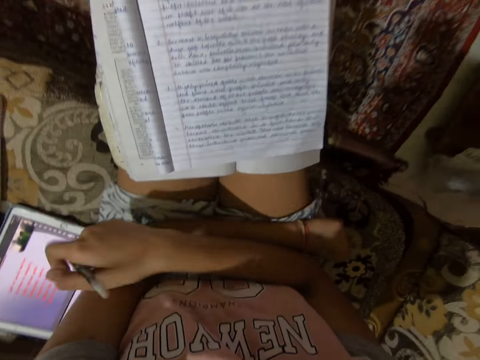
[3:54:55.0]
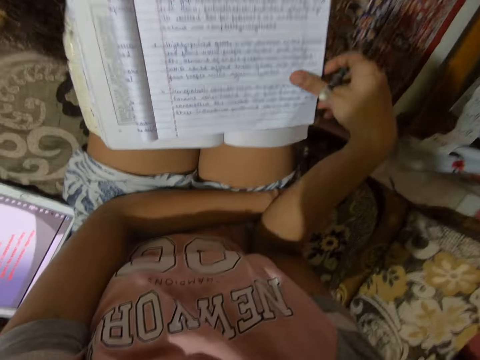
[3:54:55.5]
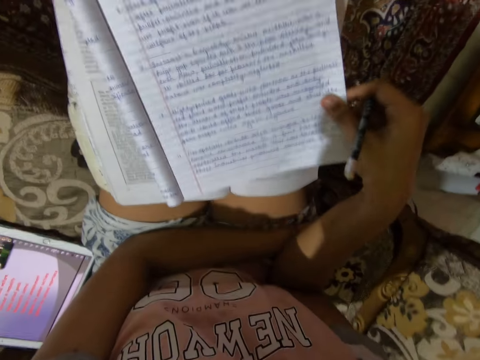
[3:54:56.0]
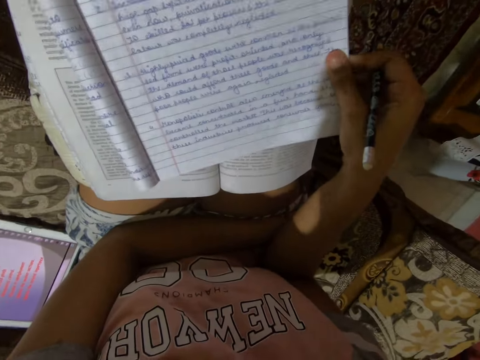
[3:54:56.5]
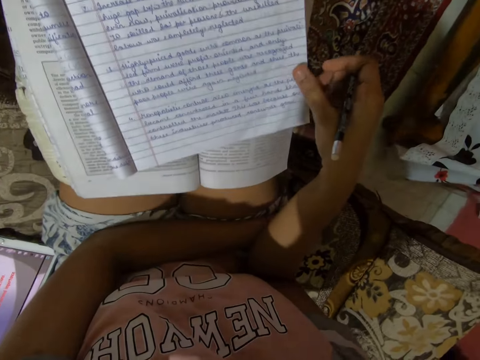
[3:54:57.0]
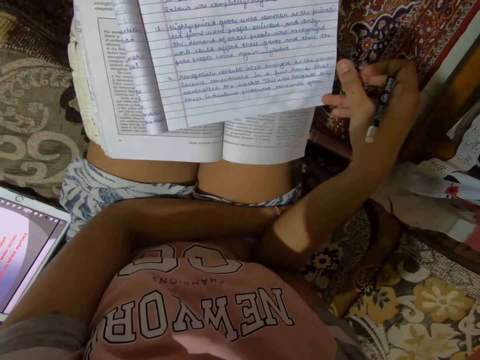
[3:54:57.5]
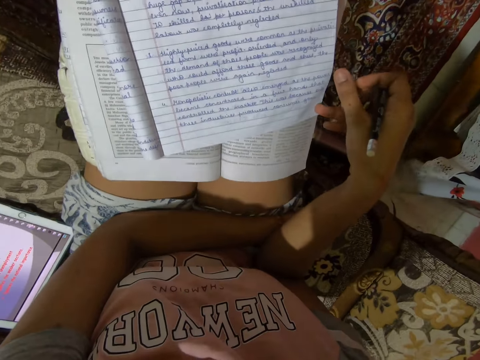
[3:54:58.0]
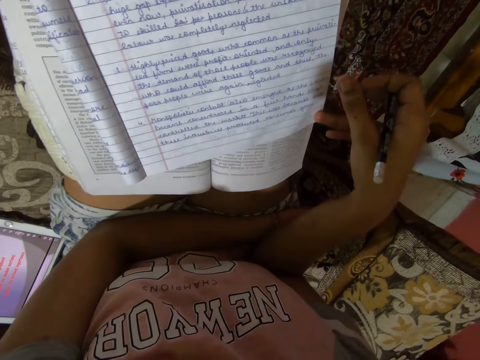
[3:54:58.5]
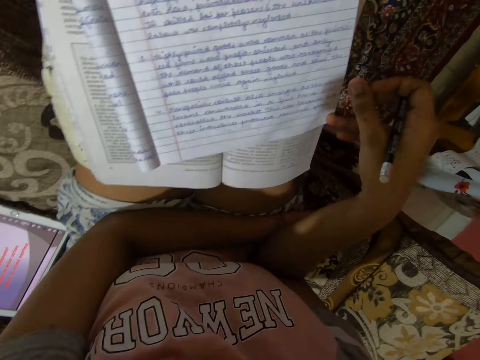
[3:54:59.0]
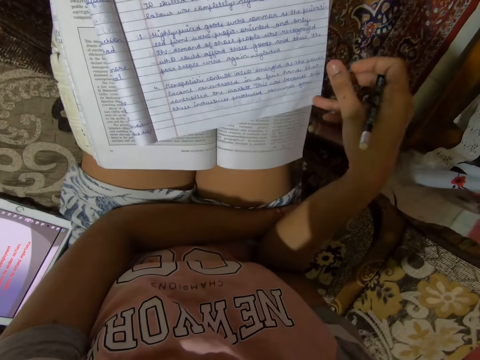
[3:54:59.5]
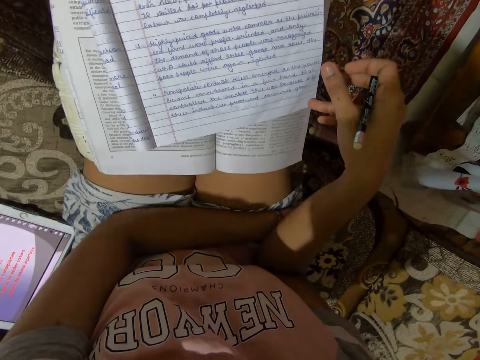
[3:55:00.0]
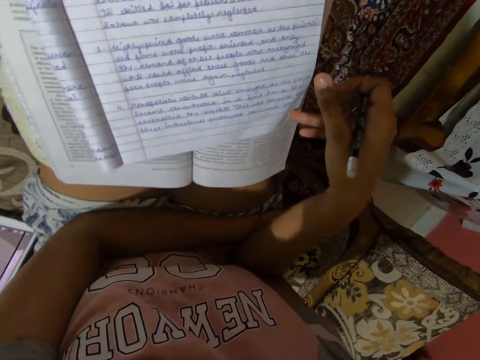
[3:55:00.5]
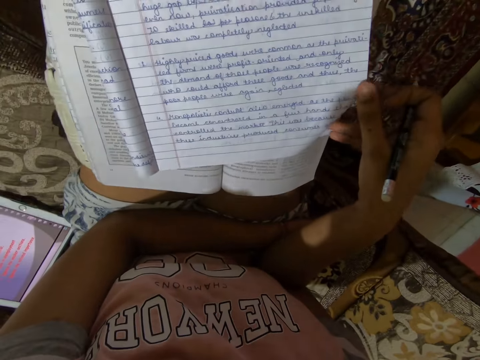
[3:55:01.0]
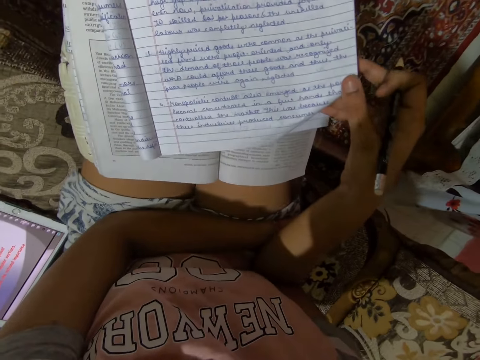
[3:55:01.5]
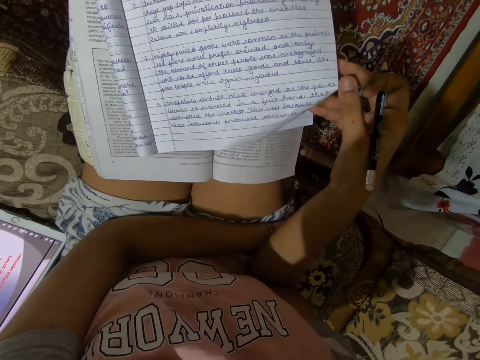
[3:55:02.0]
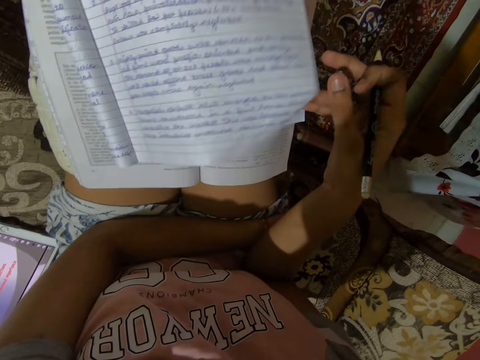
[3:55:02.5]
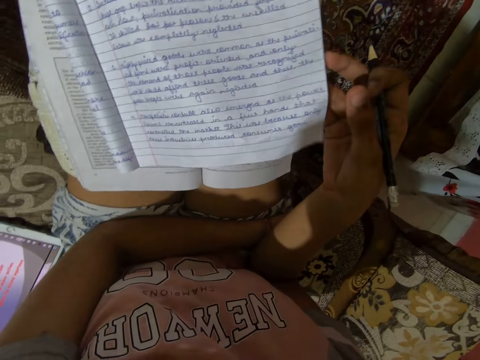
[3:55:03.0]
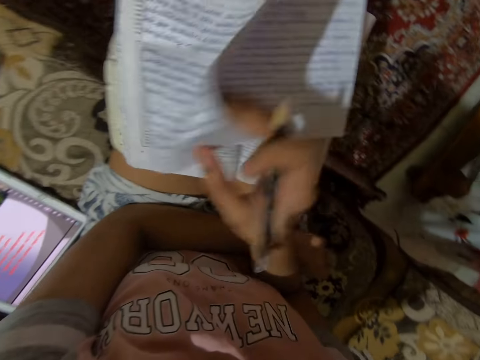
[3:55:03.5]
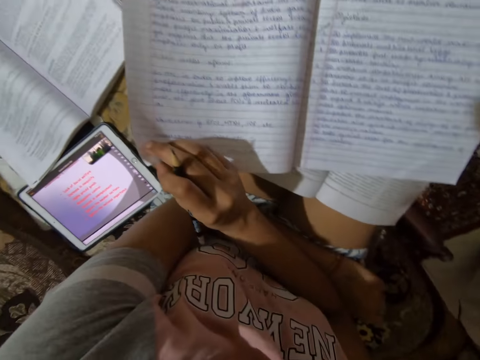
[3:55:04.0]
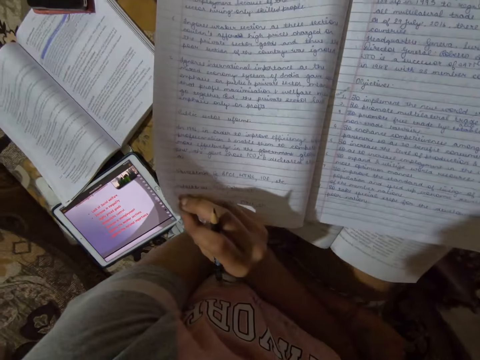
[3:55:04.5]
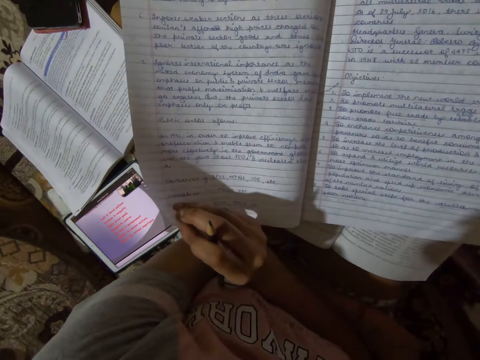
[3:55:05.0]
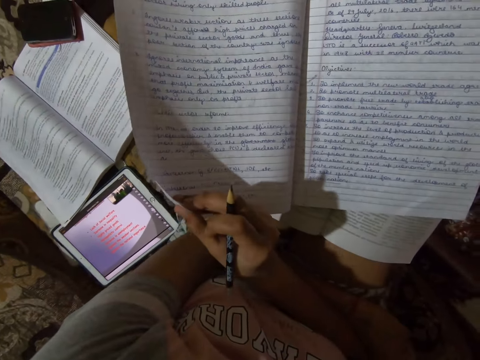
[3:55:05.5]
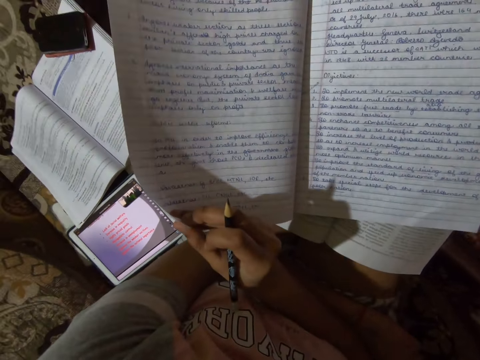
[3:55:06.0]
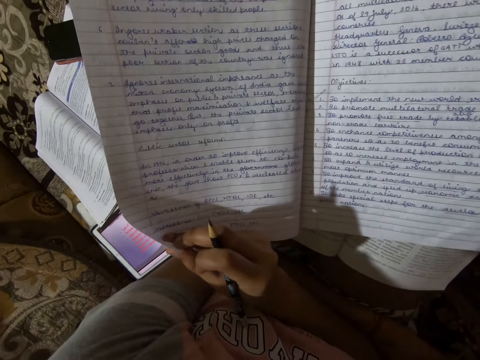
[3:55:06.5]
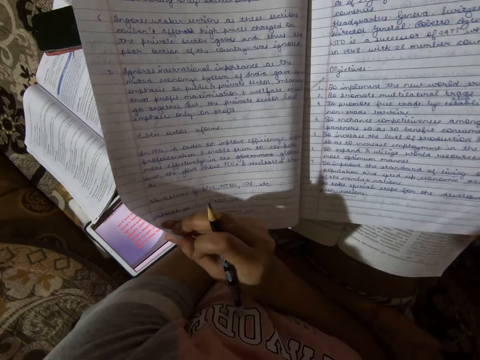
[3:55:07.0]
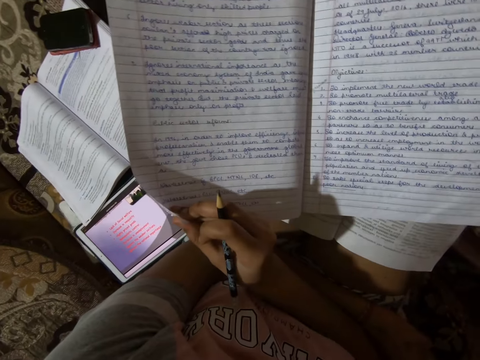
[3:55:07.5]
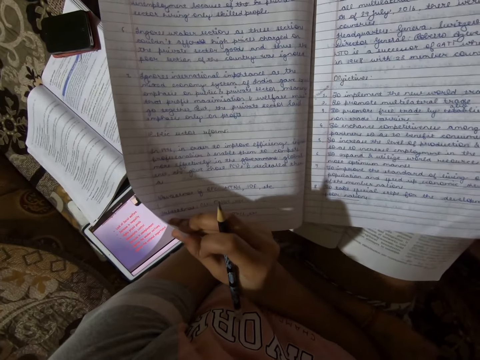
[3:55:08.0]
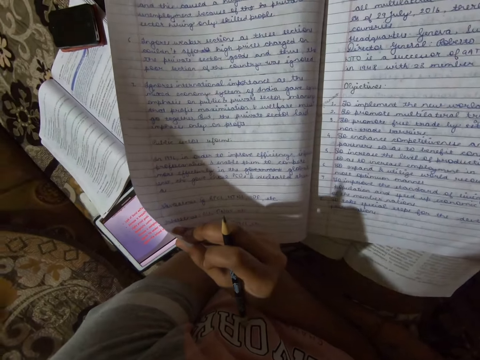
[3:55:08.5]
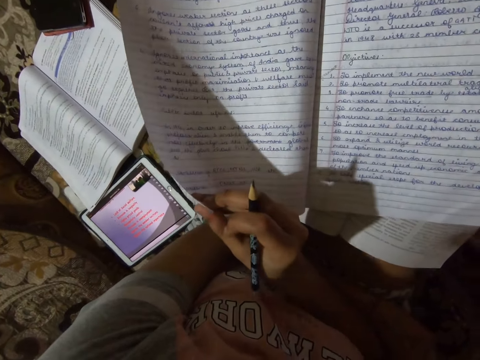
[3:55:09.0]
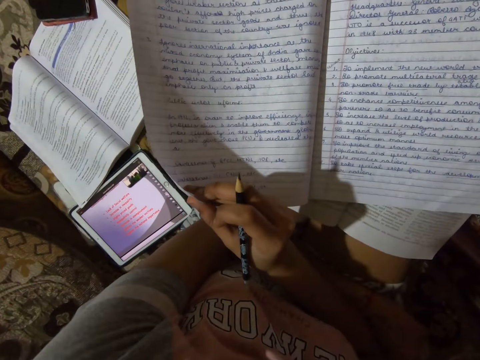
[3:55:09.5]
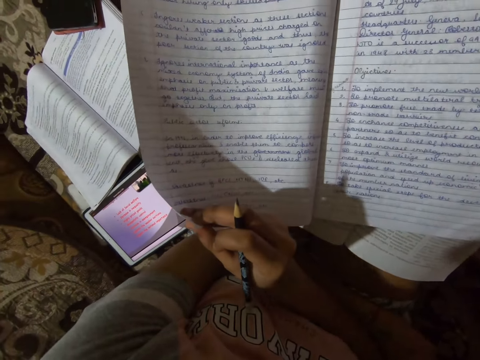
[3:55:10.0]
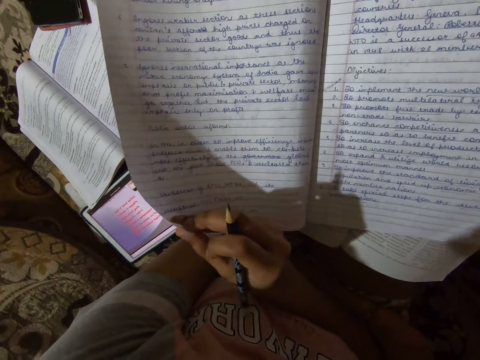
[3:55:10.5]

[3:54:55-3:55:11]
The camera wearer touches the notebook with the right hand. They hold an exercise book. They hold the exercise book again. They use a finger to touch the notebook. They flip a page of the notebook while holding it. They hold a pencil.

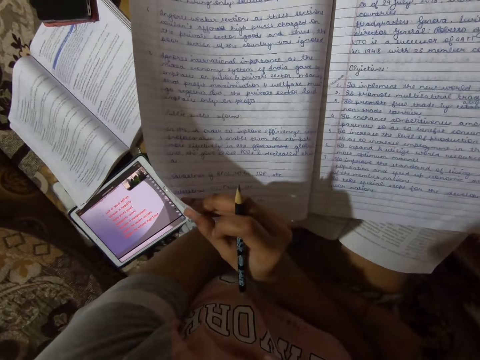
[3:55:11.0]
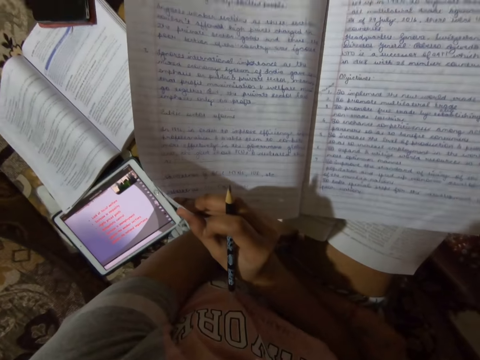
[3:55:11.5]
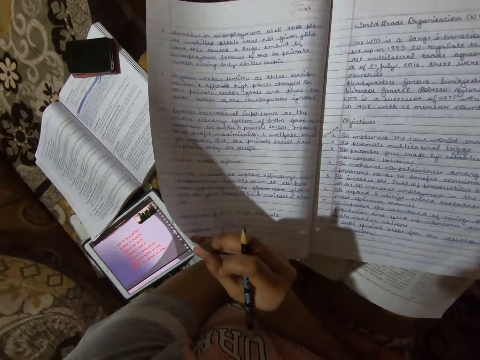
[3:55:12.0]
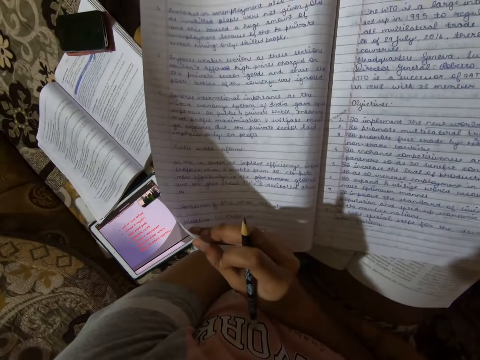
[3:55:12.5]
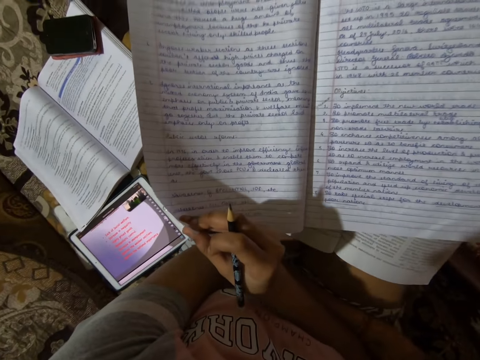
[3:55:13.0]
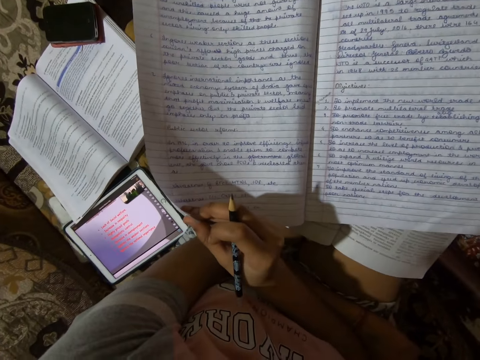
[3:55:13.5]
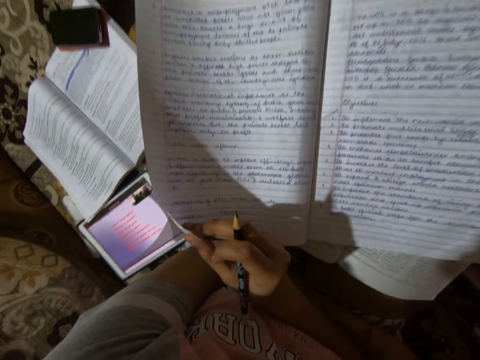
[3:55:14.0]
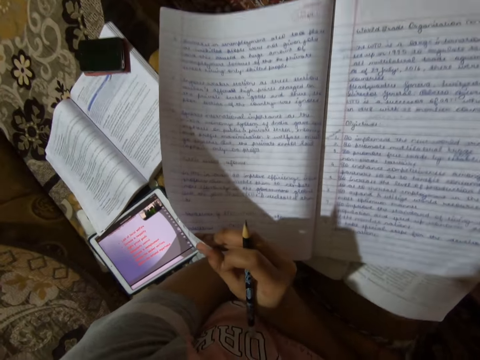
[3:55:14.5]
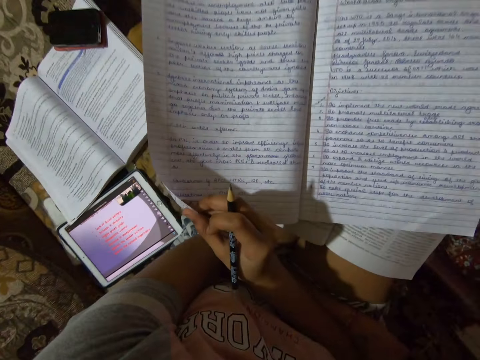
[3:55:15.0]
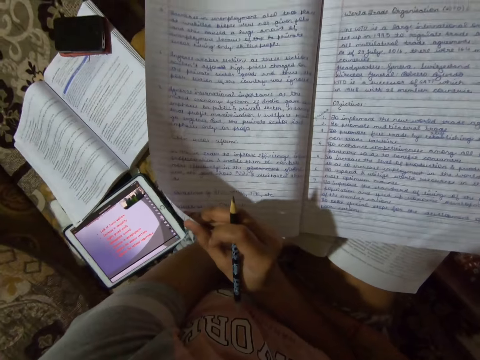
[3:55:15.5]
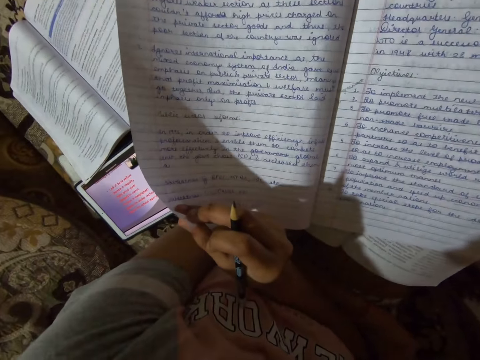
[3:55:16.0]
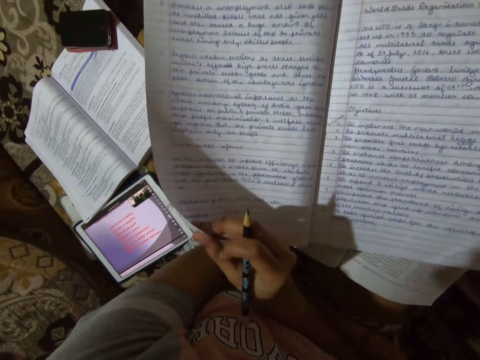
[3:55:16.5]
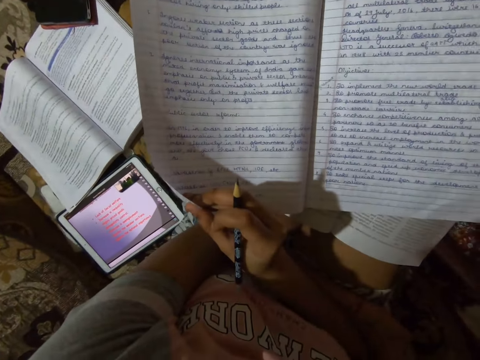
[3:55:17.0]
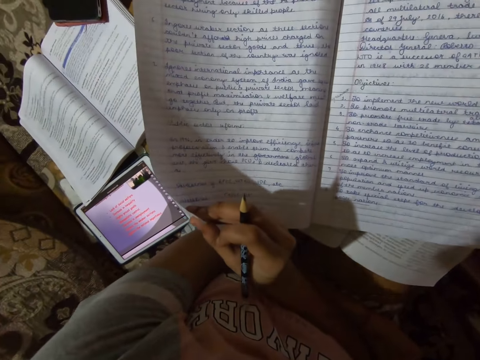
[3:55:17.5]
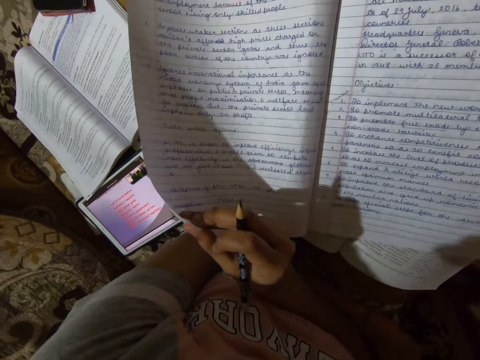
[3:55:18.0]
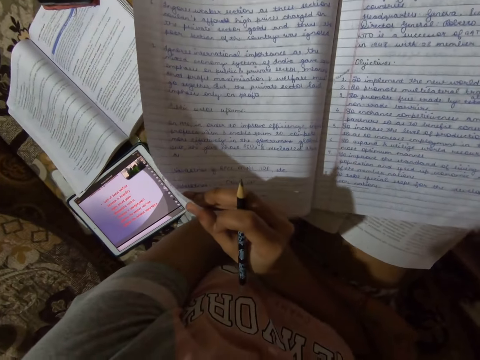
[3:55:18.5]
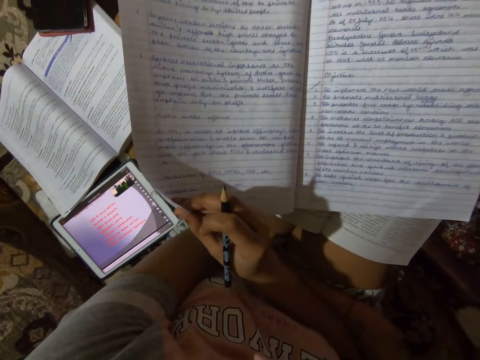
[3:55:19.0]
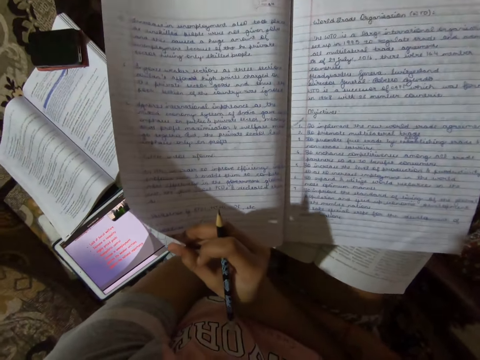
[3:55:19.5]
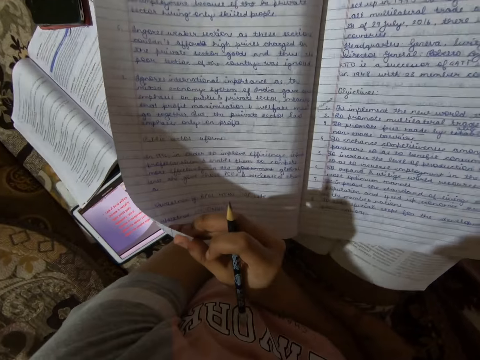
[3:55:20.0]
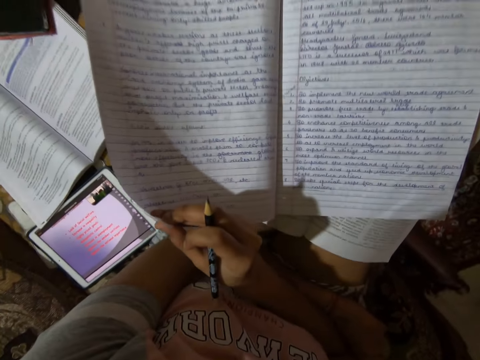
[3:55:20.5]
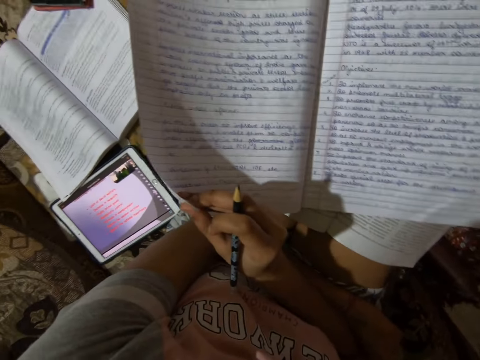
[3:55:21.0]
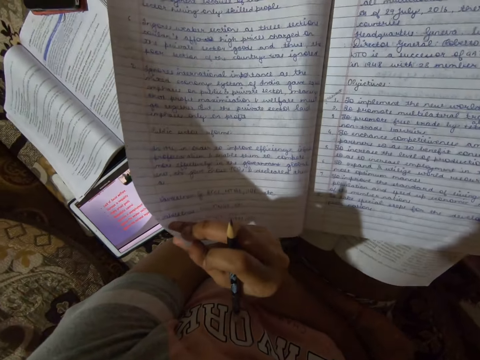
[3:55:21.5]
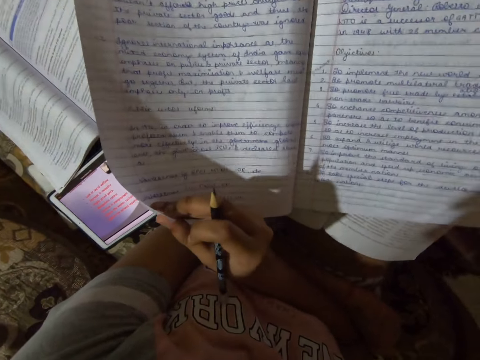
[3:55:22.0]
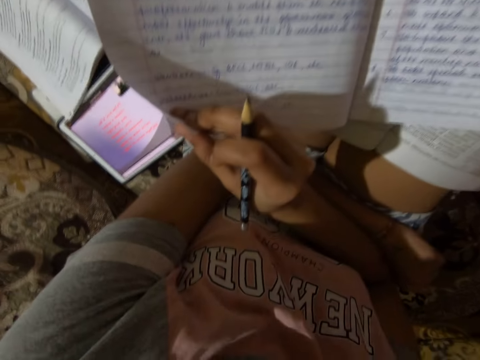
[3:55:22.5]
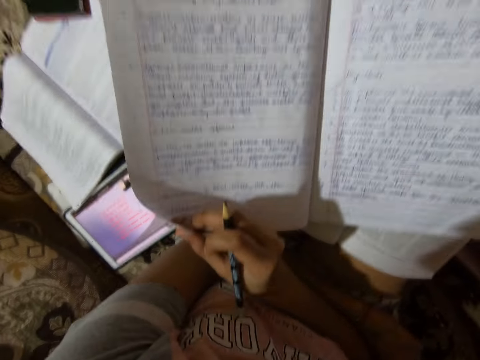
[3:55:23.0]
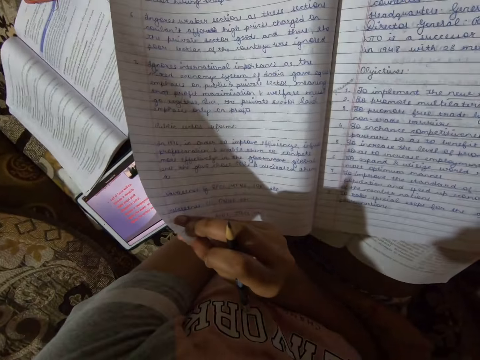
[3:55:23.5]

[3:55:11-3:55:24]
The camera wearer holds the pencil. They hold the exercise book.
